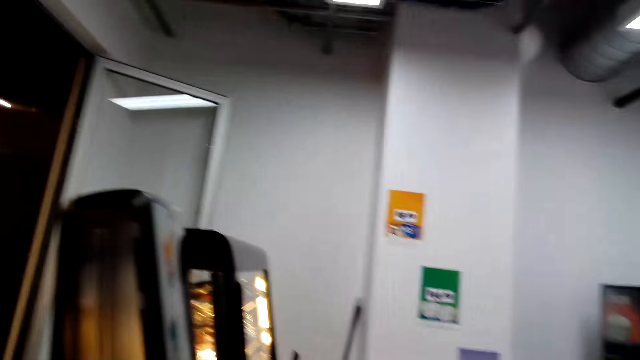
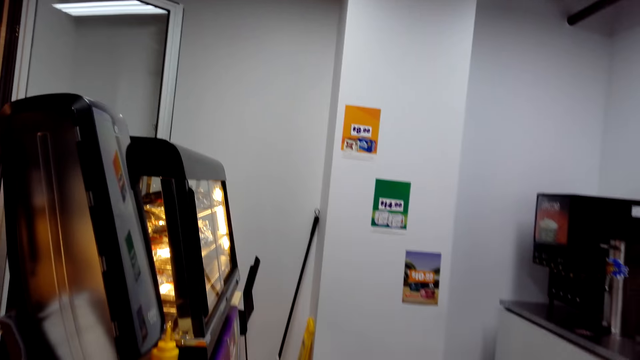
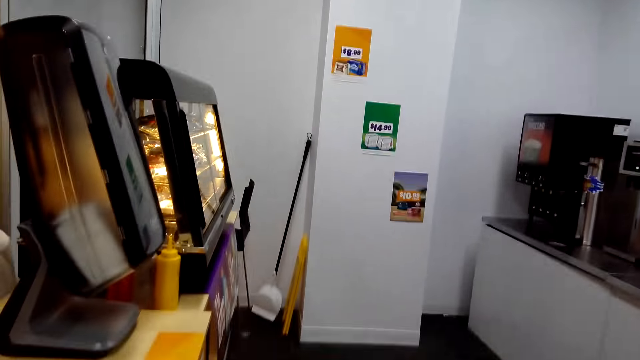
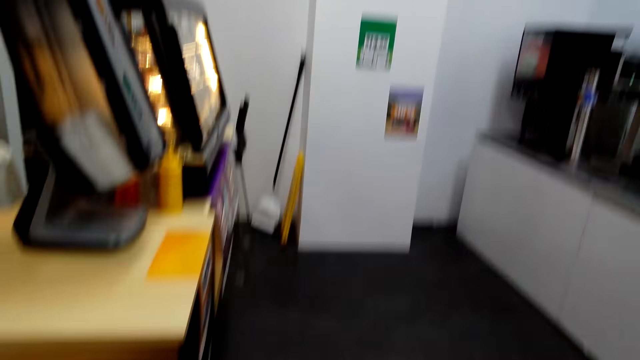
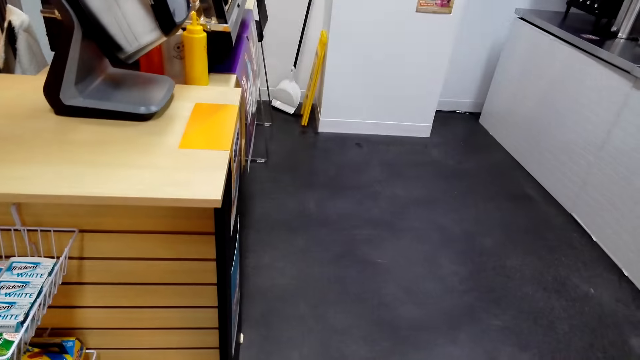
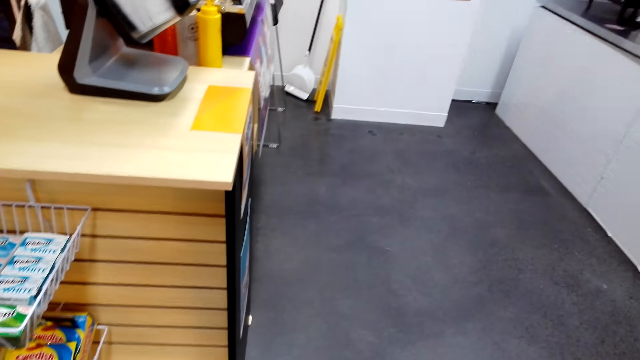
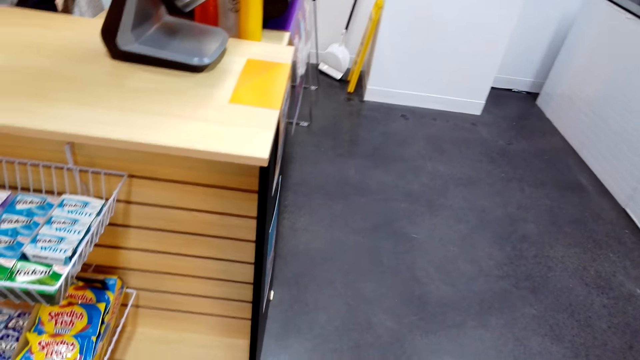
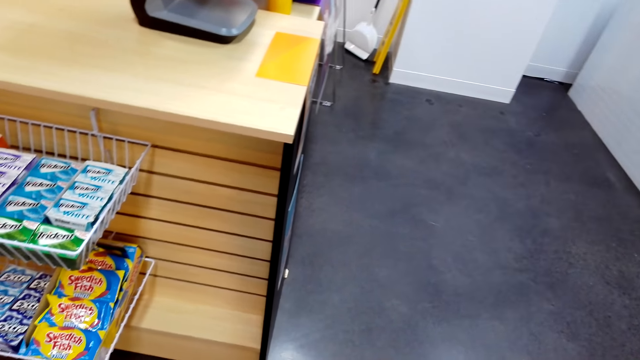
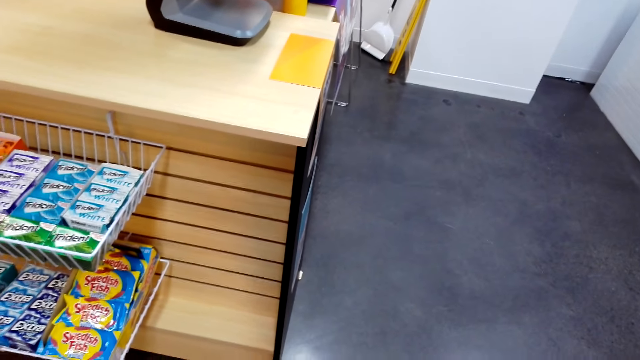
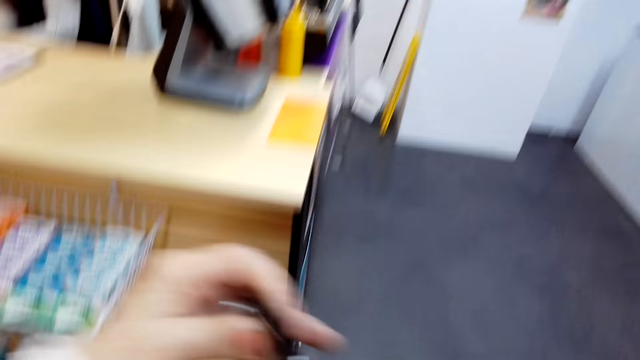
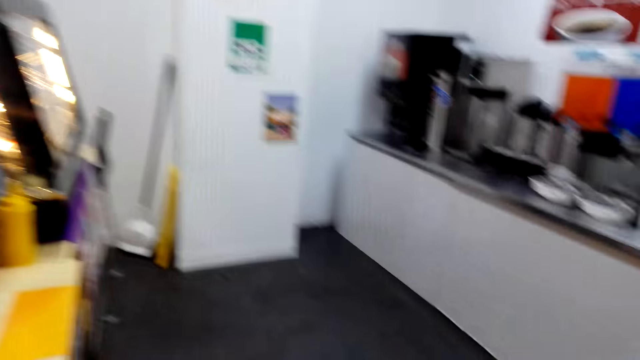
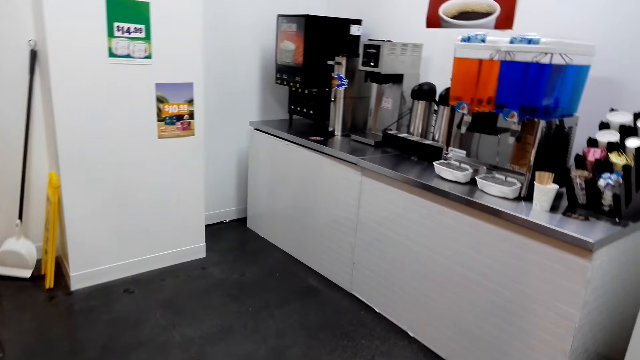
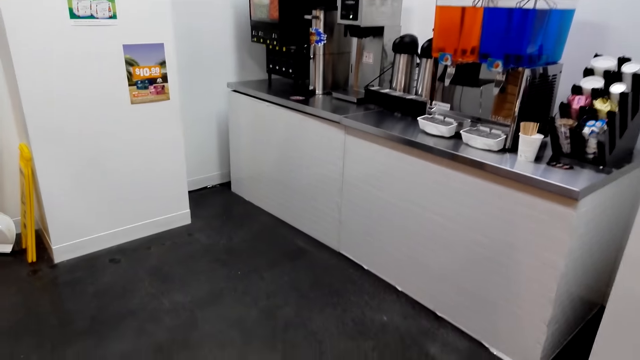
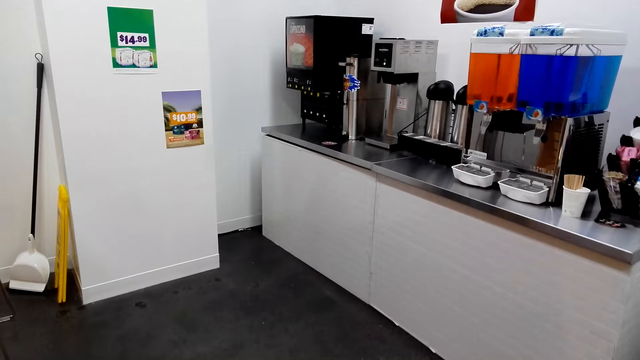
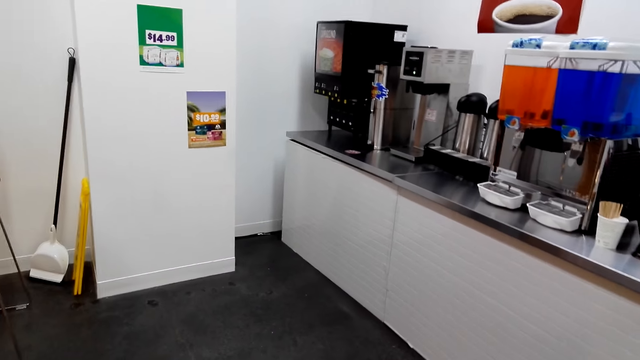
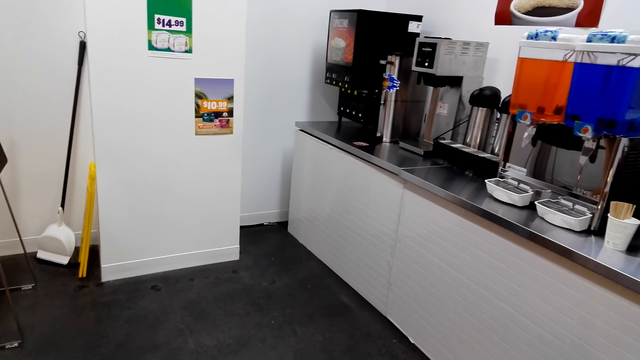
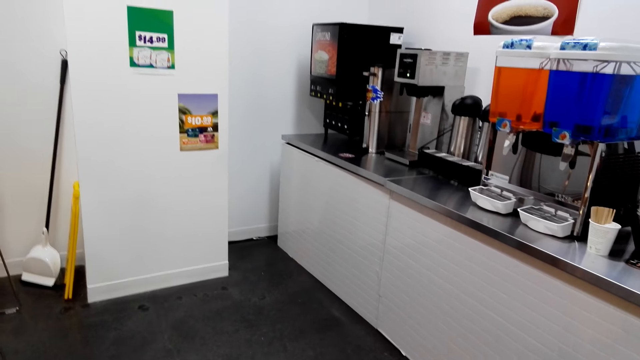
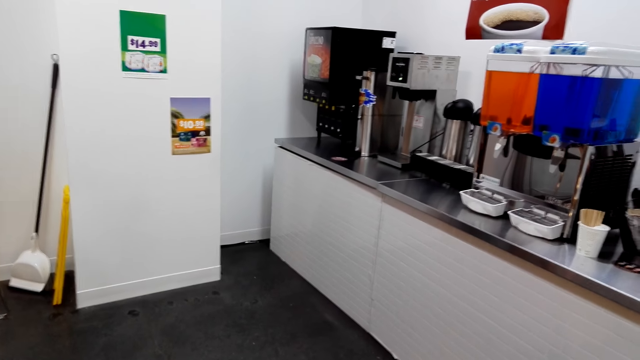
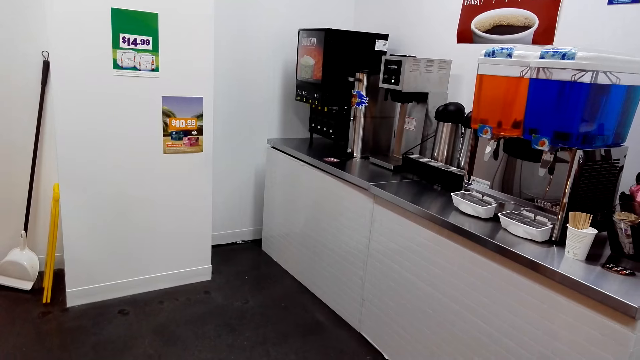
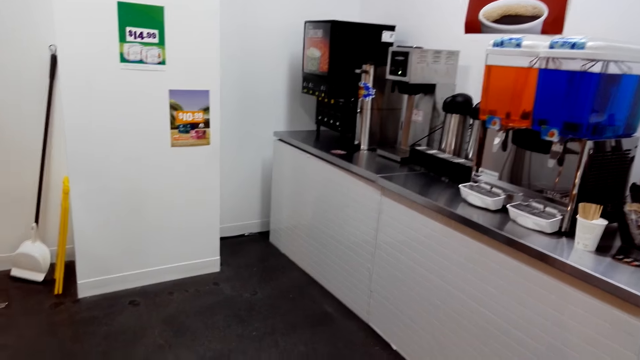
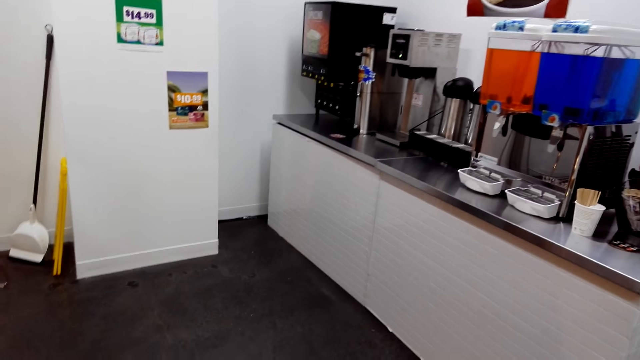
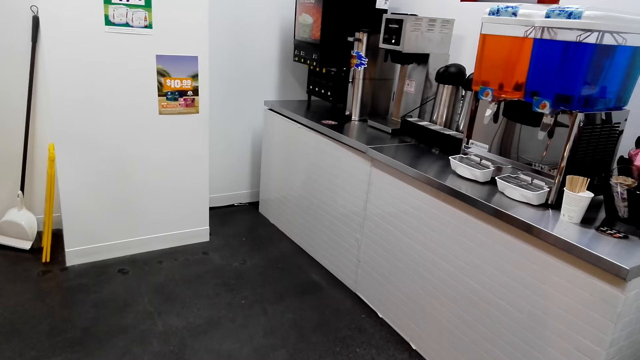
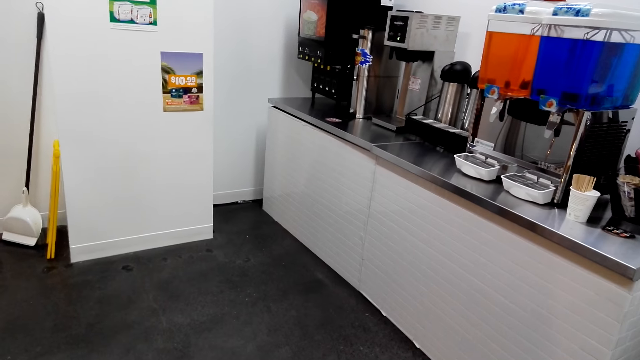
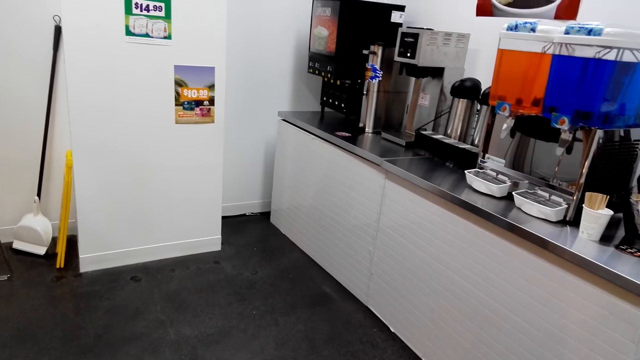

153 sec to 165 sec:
The camera wearer stands at one place.

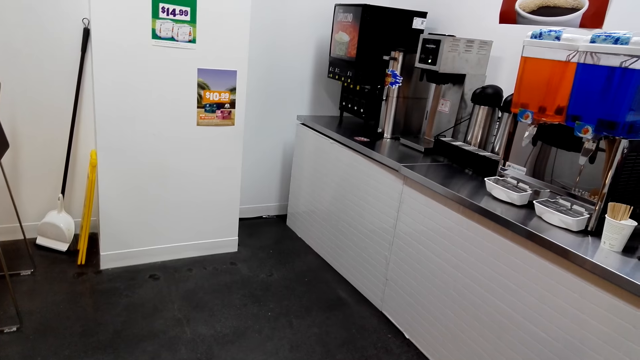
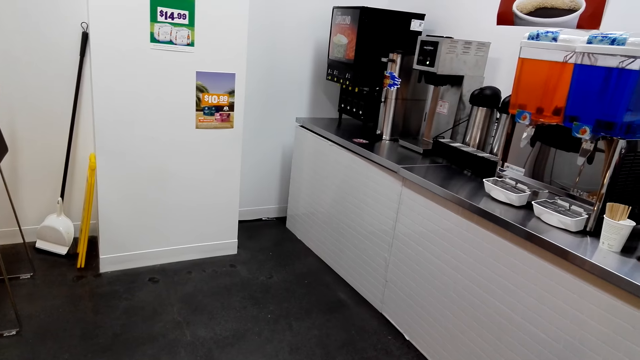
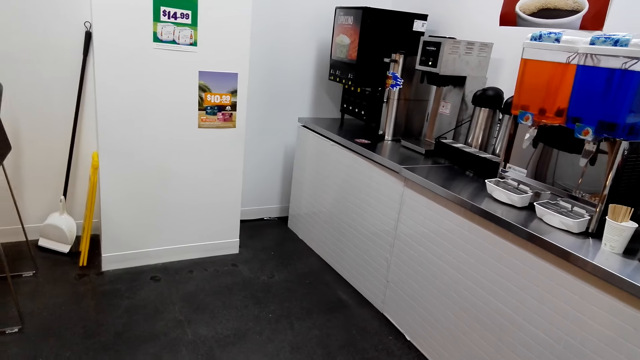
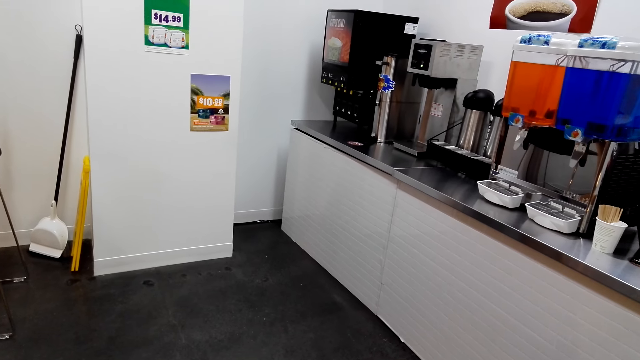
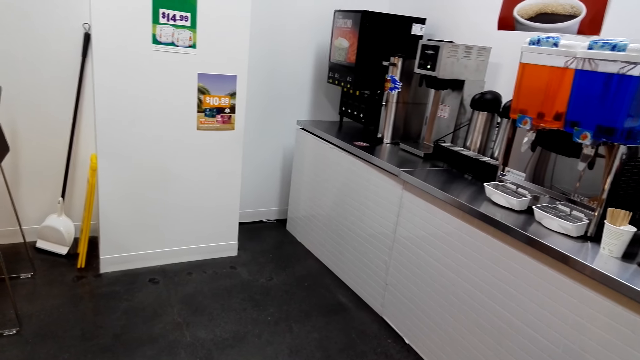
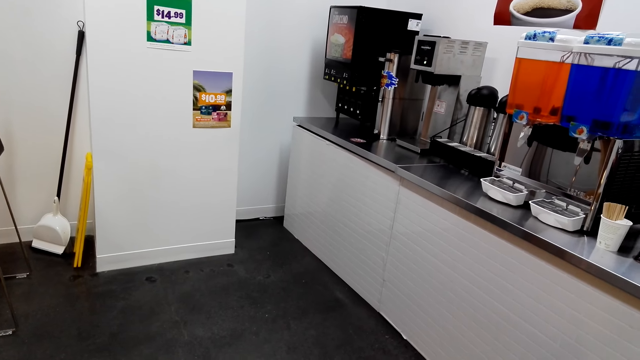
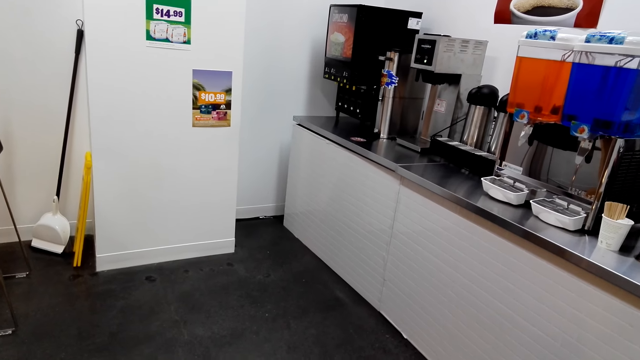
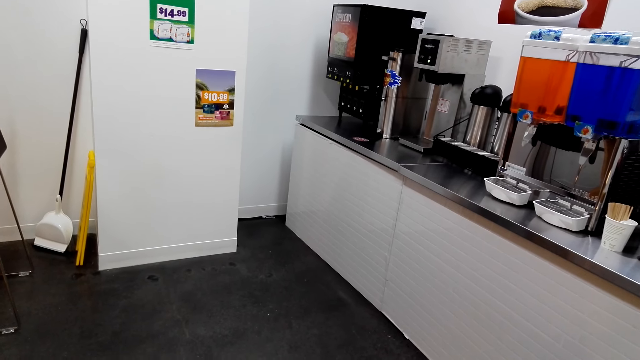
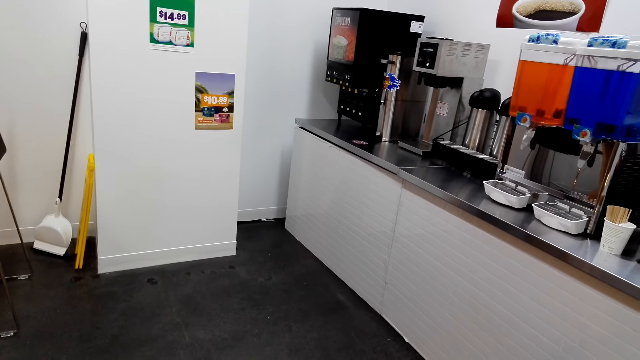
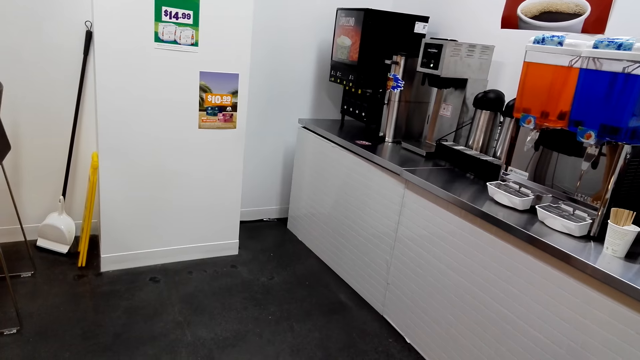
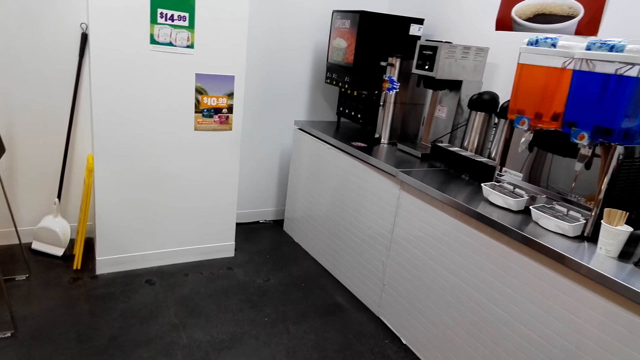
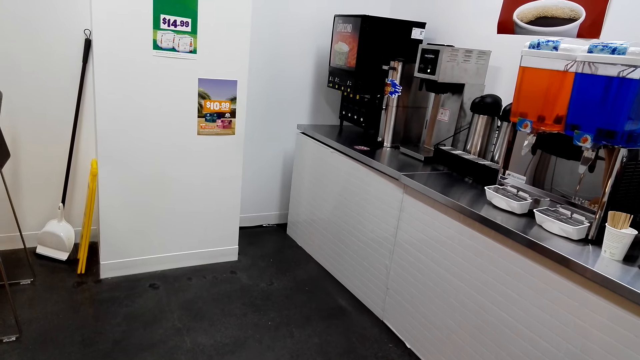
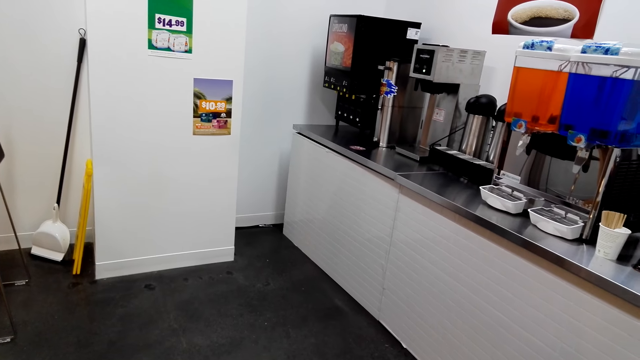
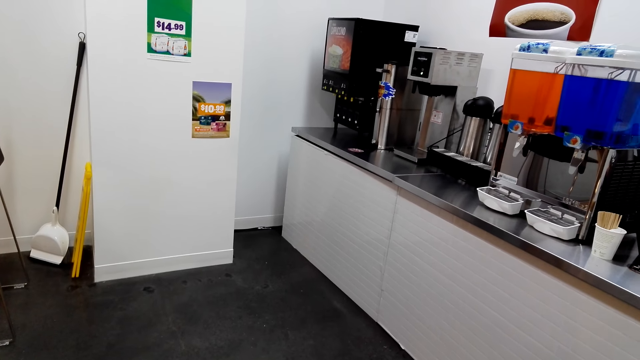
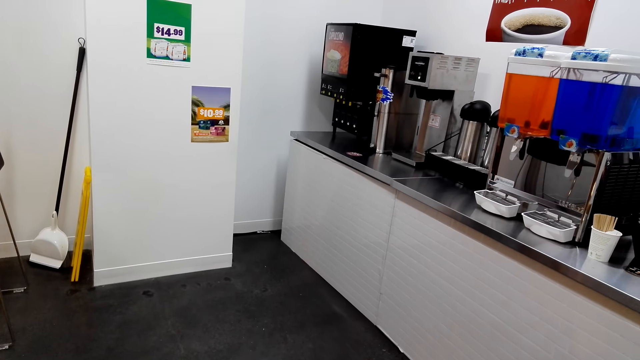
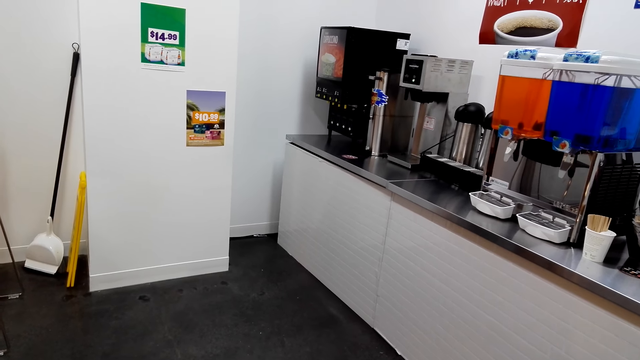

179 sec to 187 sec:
The camera wearer looks at the coffee maker.
